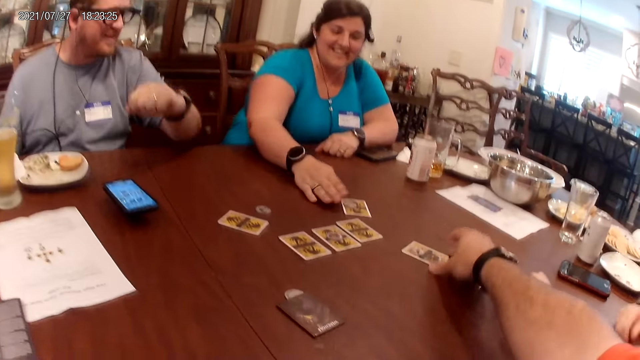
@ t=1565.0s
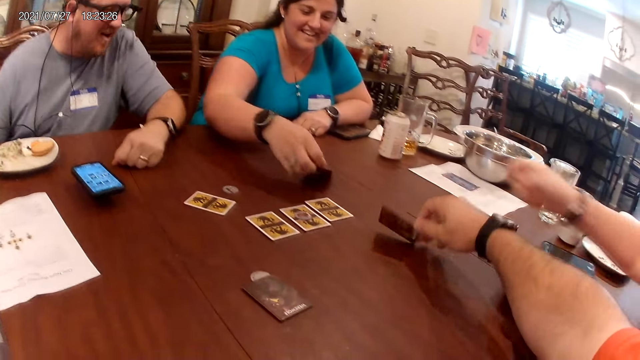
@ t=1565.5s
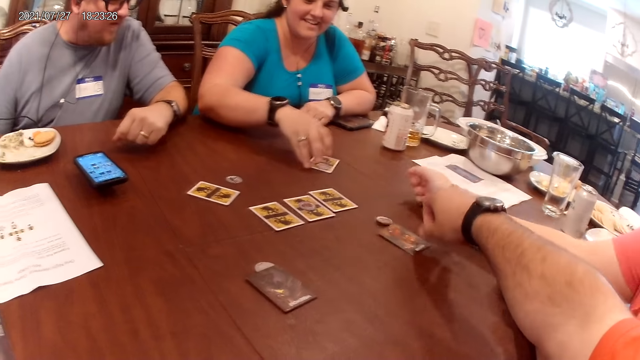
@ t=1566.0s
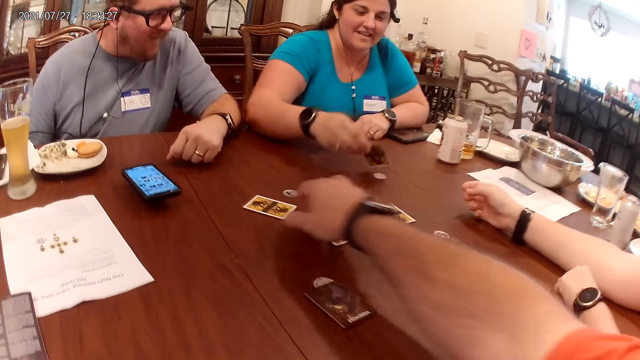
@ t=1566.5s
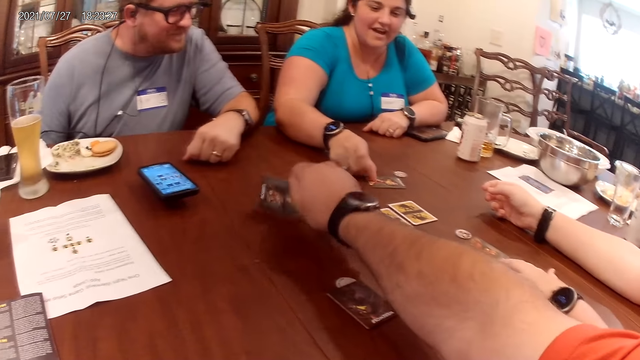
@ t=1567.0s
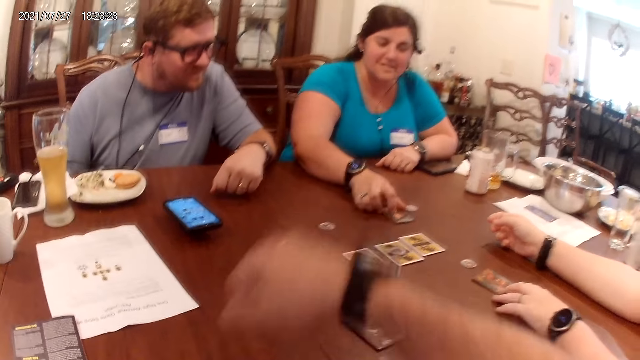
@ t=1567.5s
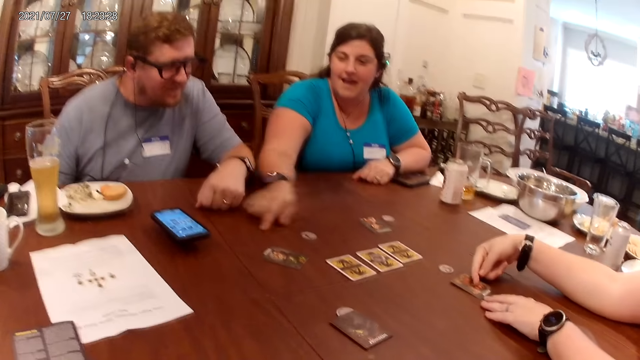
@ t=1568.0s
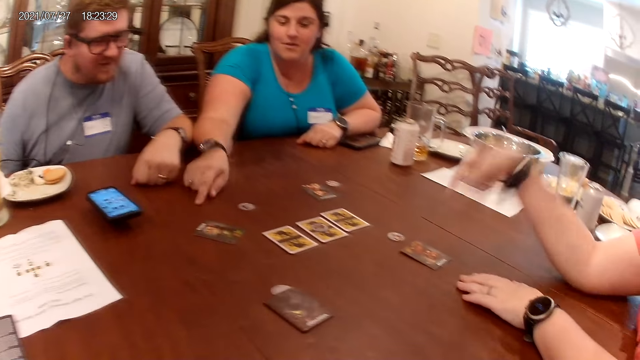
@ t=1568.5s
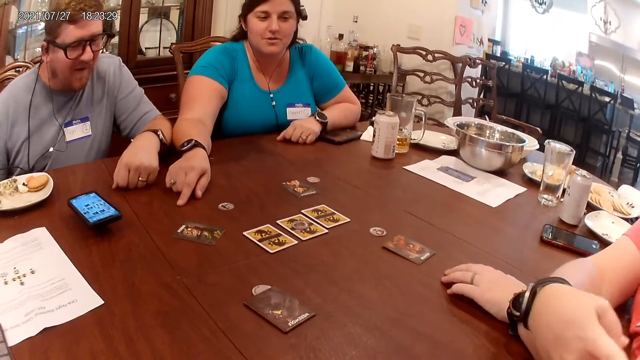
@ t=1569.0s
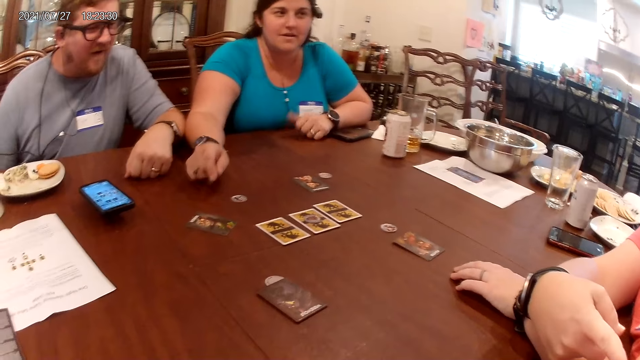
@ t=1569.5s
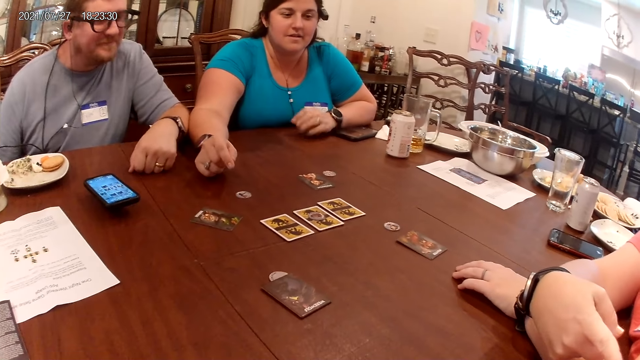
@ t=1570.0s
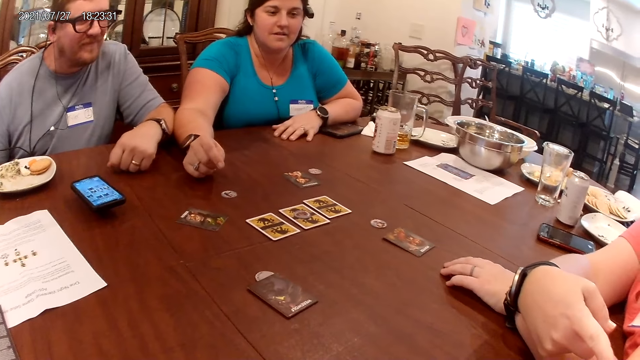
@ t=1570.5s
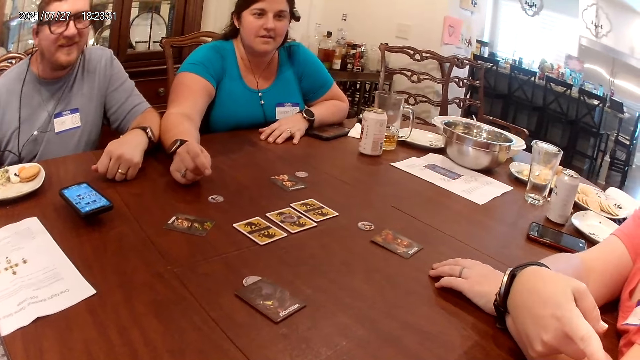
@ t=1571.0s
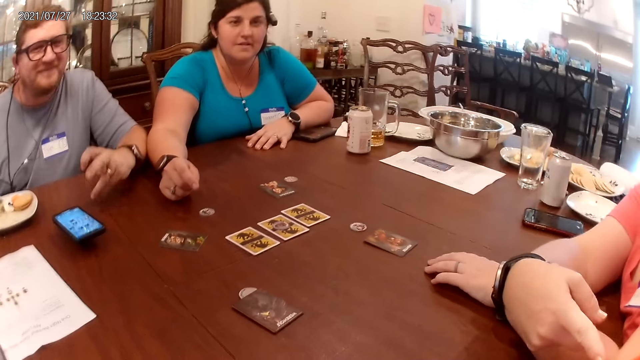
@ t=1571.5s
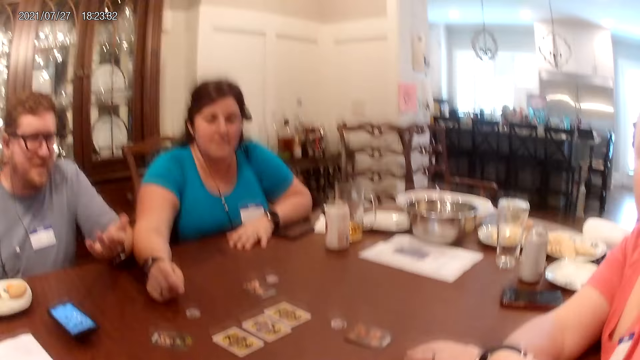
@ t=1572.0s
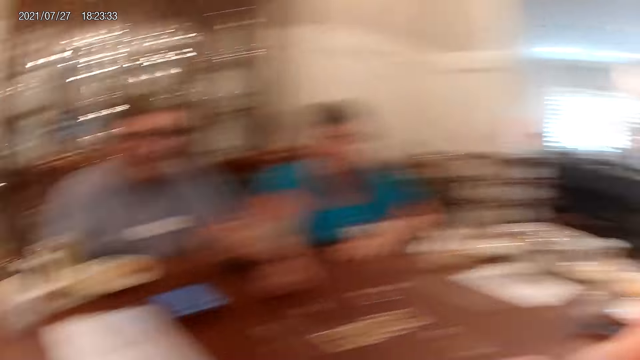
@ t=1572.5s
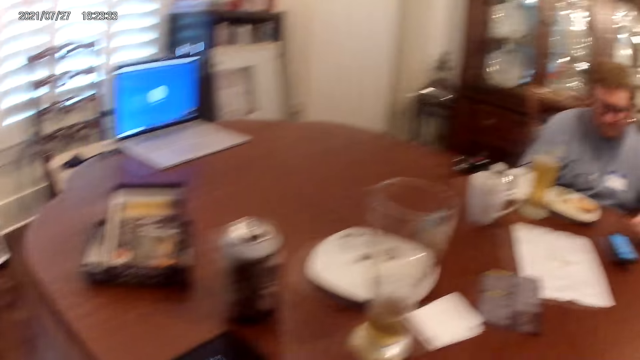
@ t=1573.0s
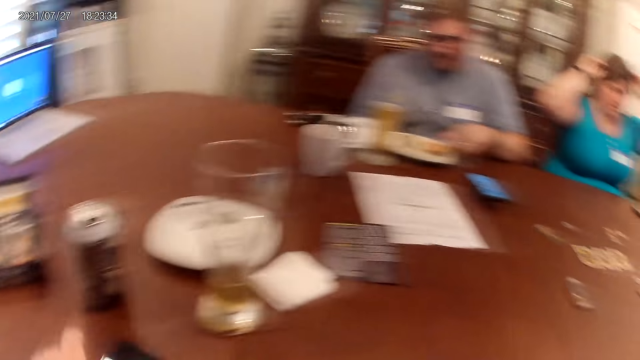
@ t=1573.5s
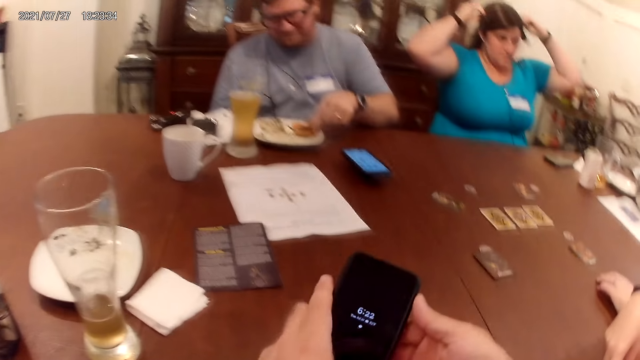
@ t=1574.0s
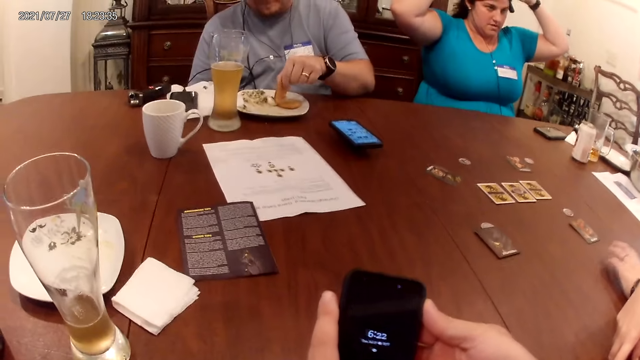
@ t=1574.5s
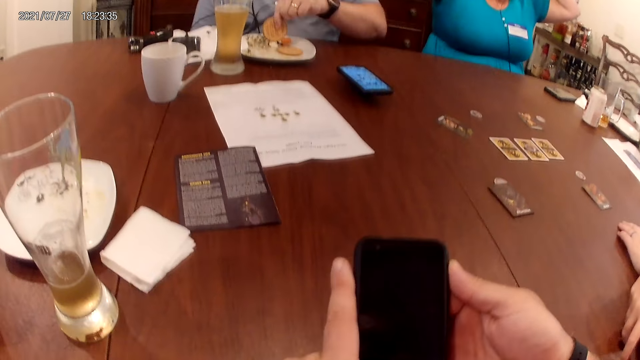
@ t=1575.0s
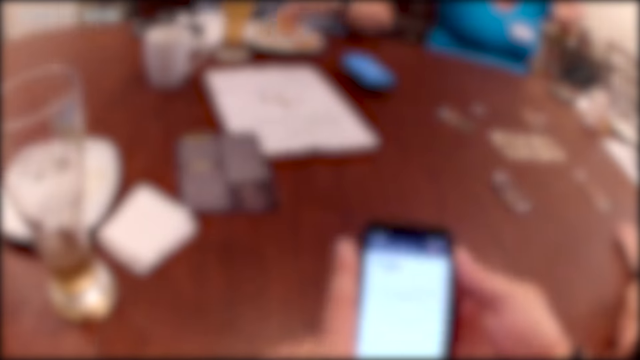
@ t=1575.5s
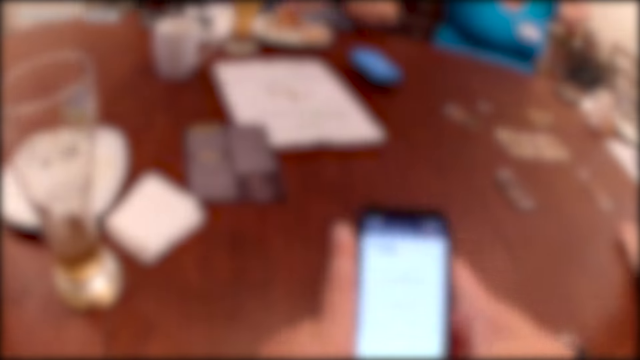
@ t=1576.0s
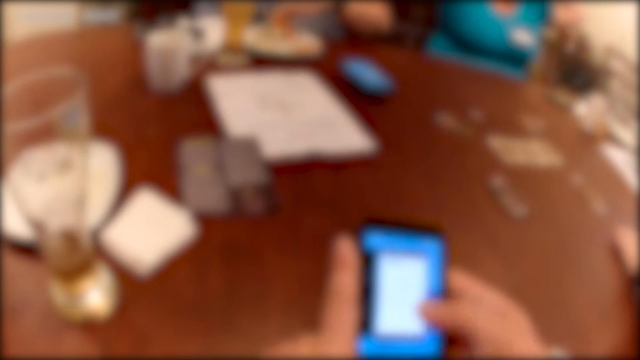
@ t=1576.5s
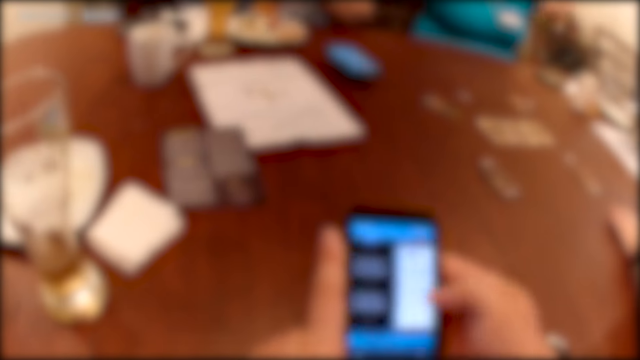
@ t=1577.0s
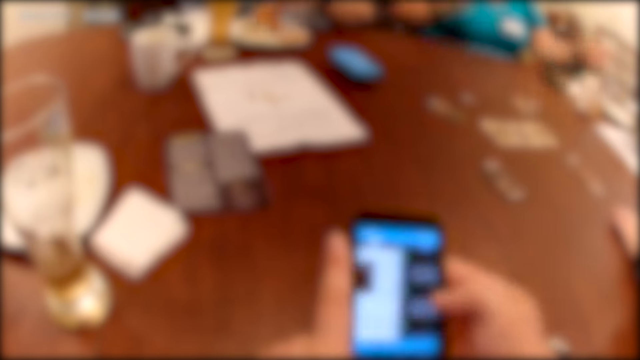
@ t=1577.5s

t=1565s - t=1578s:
The camera wearer flips a card on the table with his right hand, with a woman. Another woman places her right hand on the table. The first woman flips a card on the table with her right hand. The camera wearer flips a card on the table with his right hand. The first woman talks to the camera wearer, a man and the other woman. She points at the table with her right hand. She moves her finger on the table's surface. The other woman points at the camera wearer. The first woman talks to the camera wearer, the man and the other woman. The camera wearer picks the phone from the table with his left hand and operates the phone with his hands. The man picks a potato slice or piece of food from the plate on the table with his left hand. He scrapes the plate with the potato slice. The first woman talks to the camera wearer, the man and the other woman.

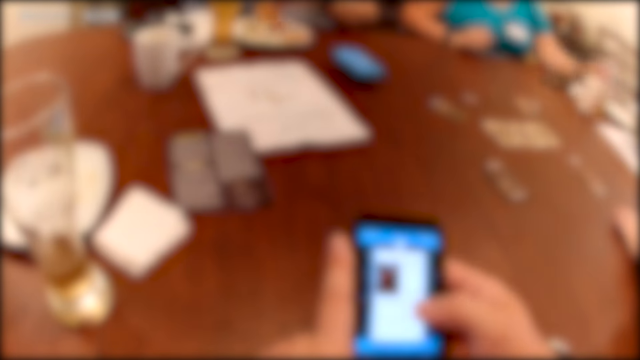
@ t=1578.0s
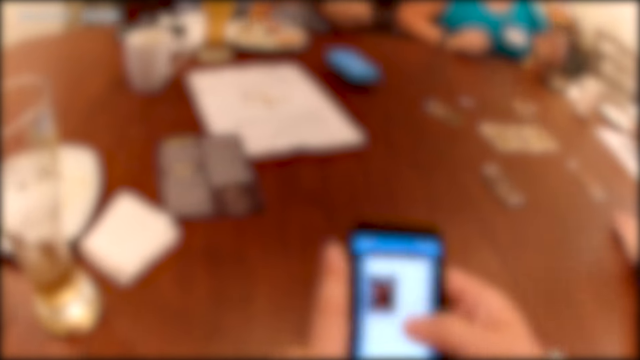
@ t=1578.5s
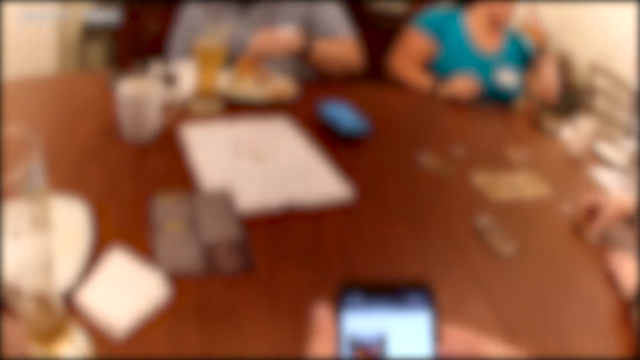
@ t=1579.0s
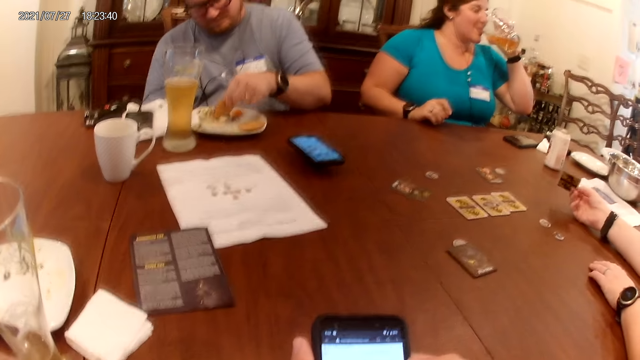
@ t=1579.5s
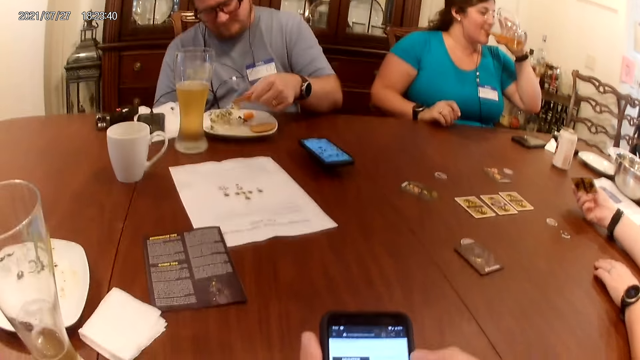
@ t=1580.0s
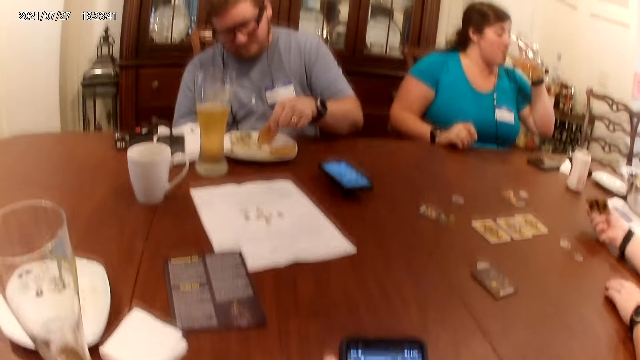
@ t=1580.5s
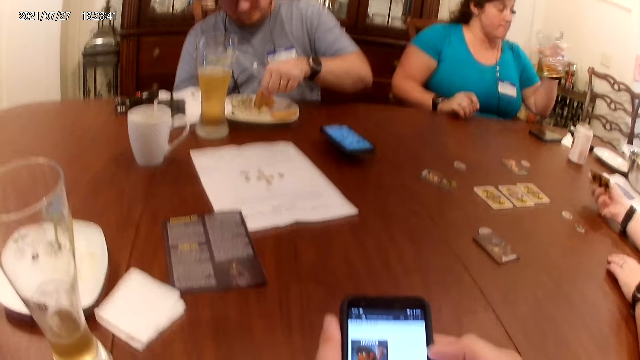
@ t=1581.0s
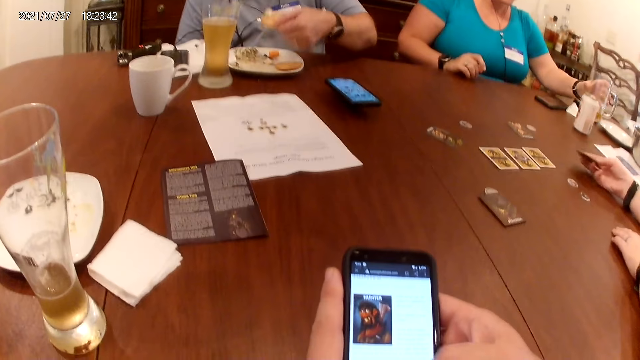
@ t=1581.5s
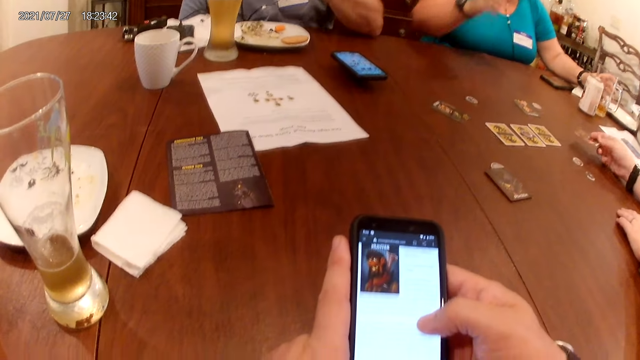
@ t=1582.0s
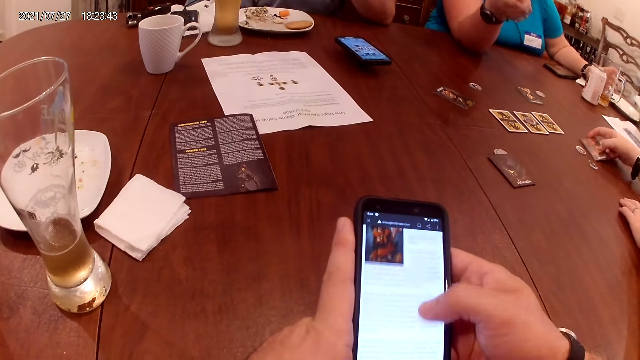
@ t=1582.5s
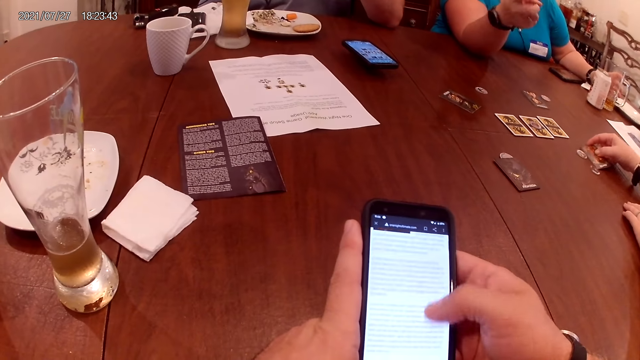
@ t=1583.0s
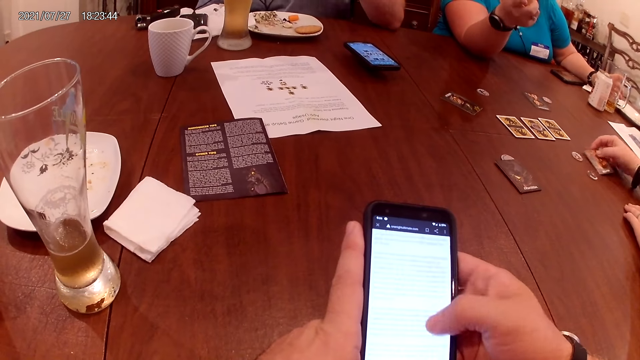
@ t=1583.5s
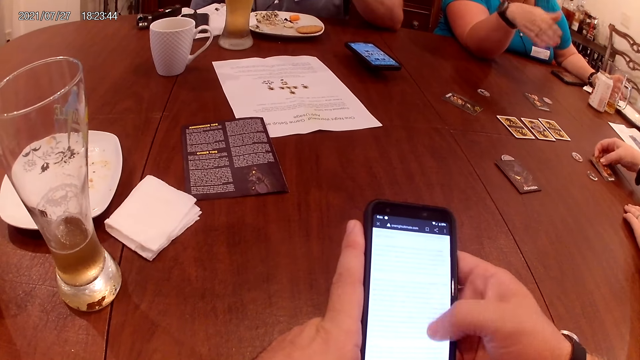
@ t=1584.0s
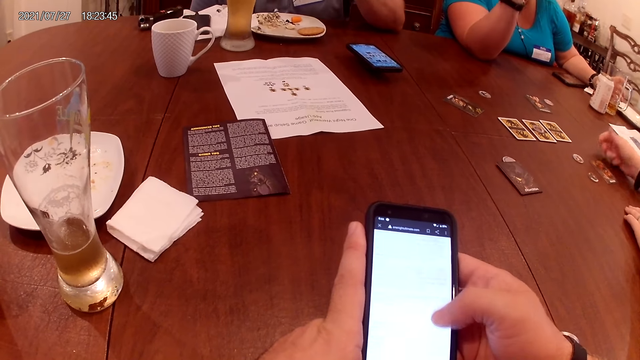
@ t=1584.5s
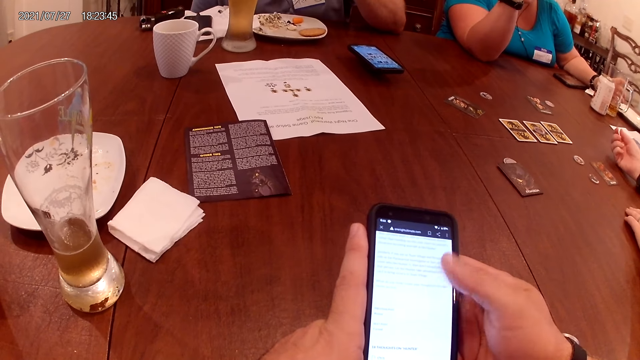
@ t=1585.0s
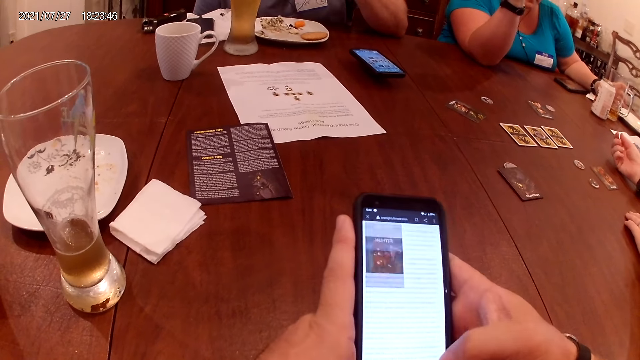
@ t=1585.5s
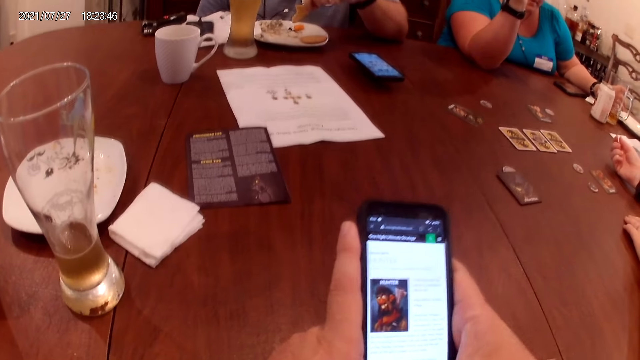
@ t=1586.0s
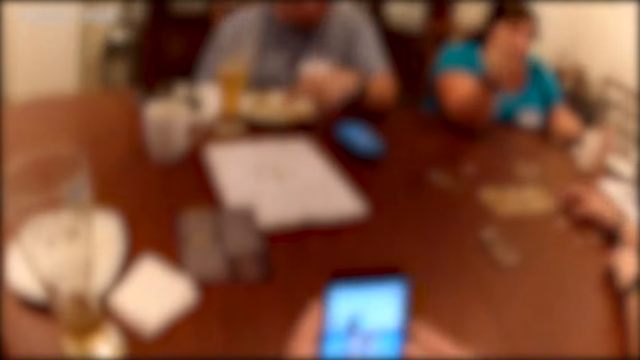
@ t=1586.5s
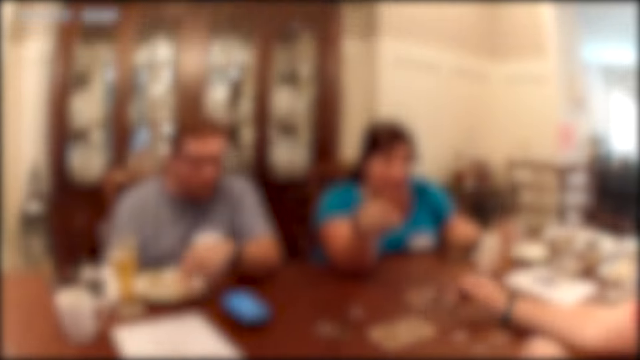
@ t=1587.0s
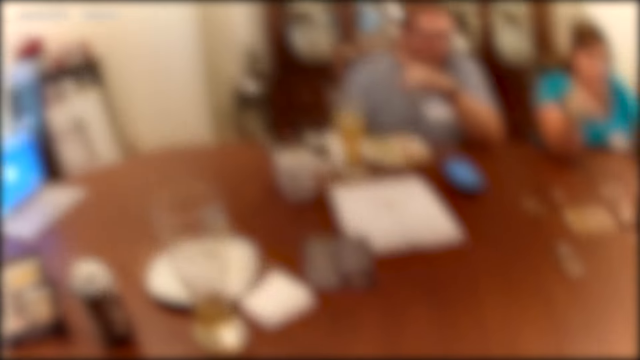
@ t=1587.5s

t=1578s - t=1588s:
A woman picks the glass of beer from the table with her left hand. Another woman picks a card from the table with her right hand. A man stirs the veggies in the plate with a potato slice in his left hand. The camera wearer talks to the man, the first woman and the other woman. The first woman drinks from the glass of beer with her left hand. The man eats the piece of food. The first woman places the glass of beer on the table with her left hand. The camera wearer operates his phone. The first woman talks to the camera wearer, the man and the other woman. The other woman places the card on the table with her right hand. The first woman talks to the camera wearer, the man and the other woman. The camera wearer operates his phone. The first woman talks to the camera wearer, the man and the other woman.
